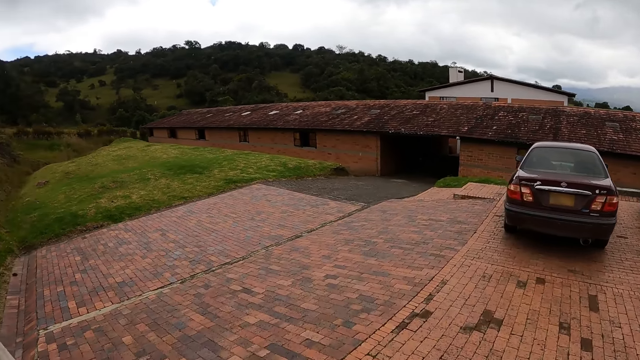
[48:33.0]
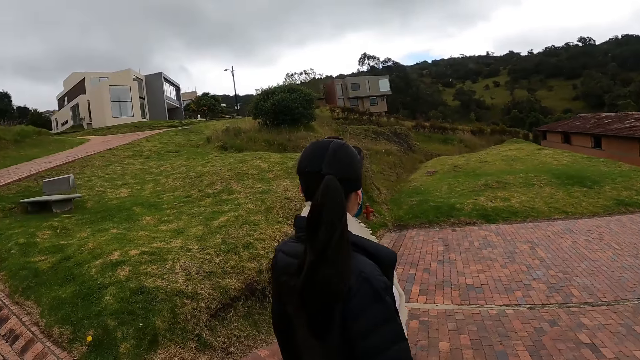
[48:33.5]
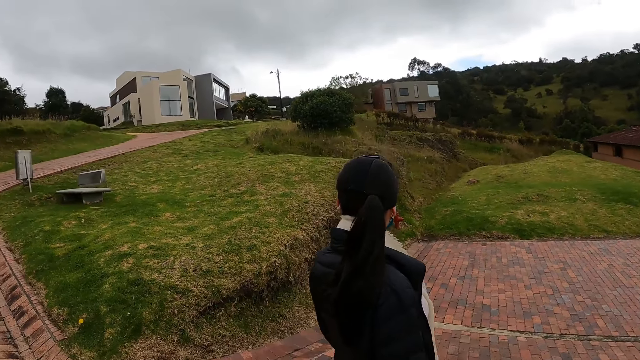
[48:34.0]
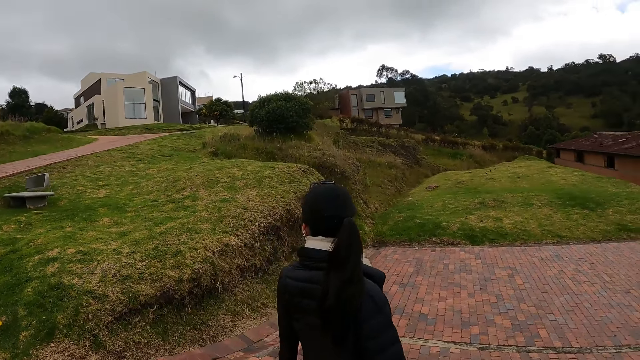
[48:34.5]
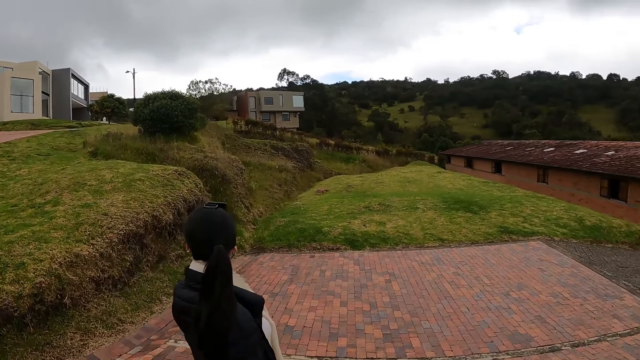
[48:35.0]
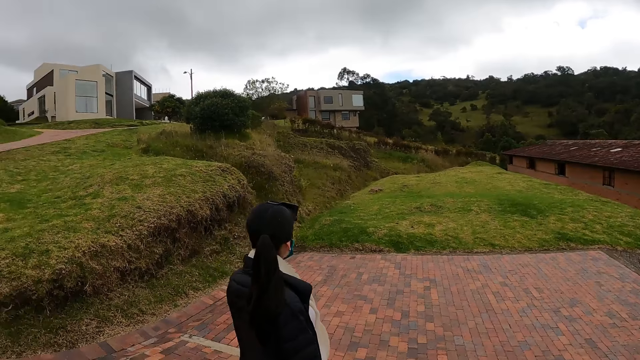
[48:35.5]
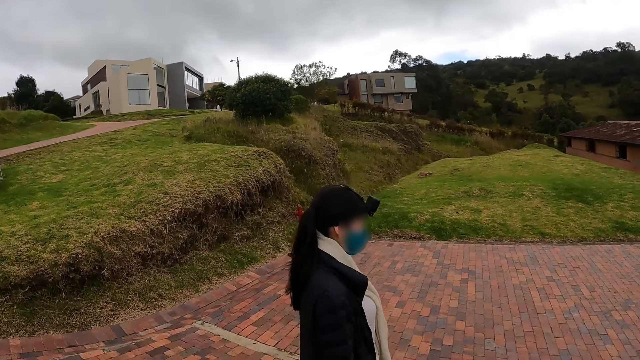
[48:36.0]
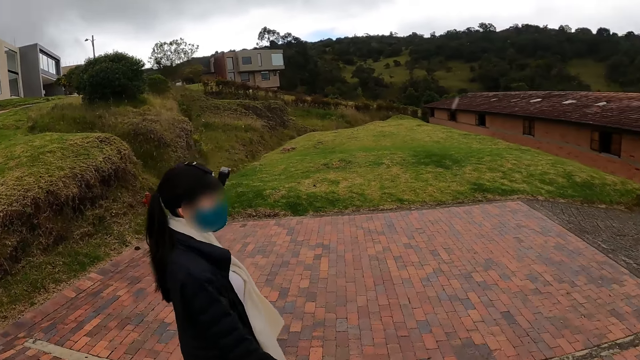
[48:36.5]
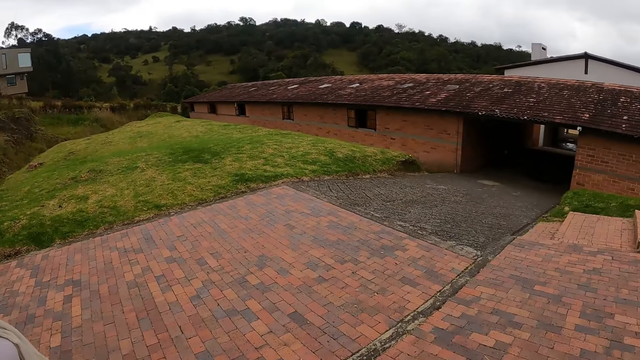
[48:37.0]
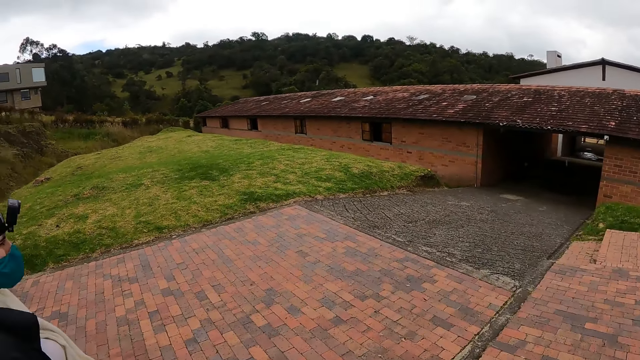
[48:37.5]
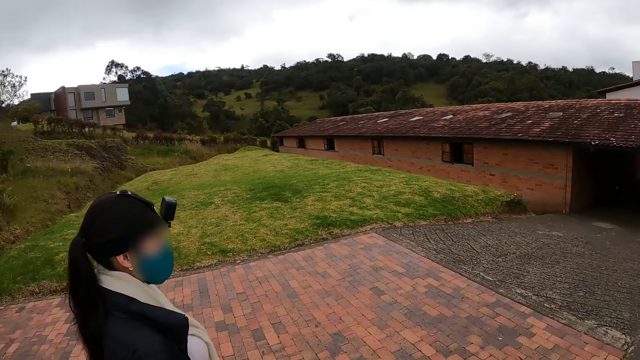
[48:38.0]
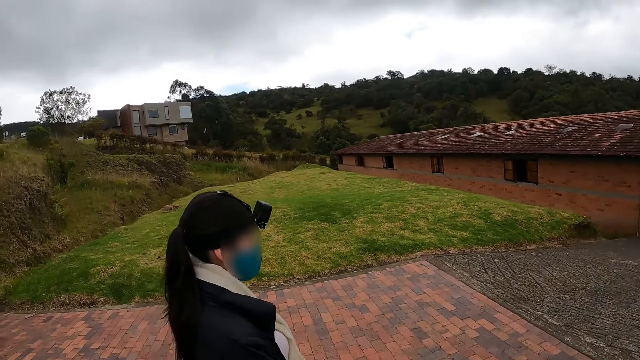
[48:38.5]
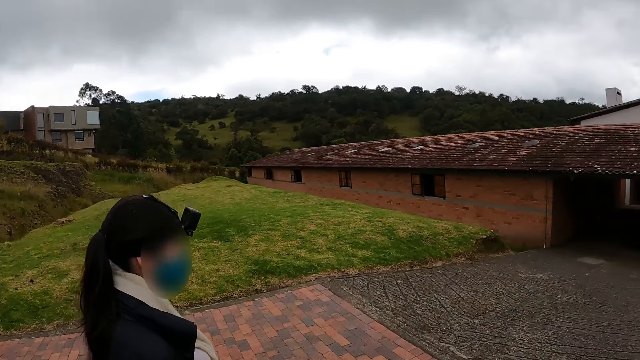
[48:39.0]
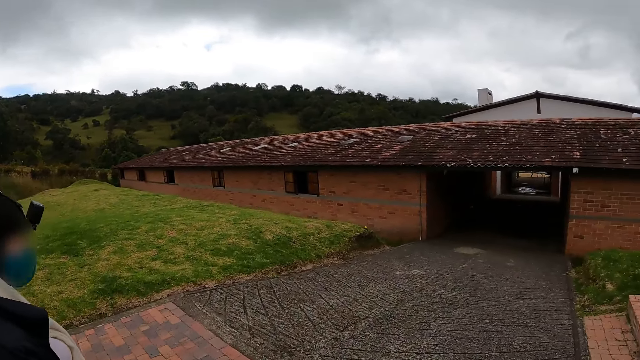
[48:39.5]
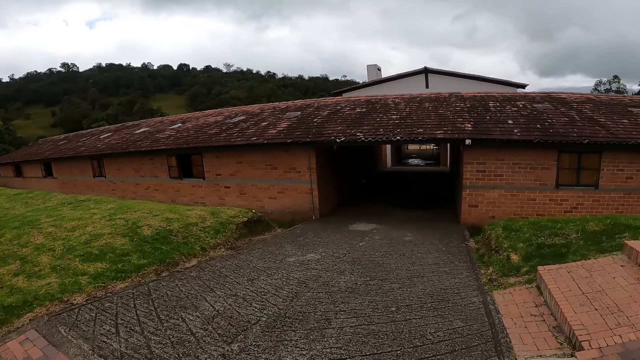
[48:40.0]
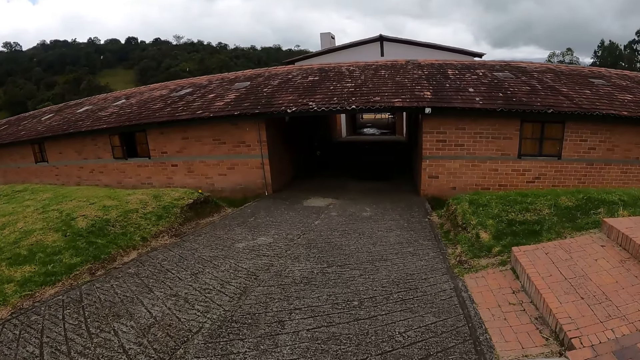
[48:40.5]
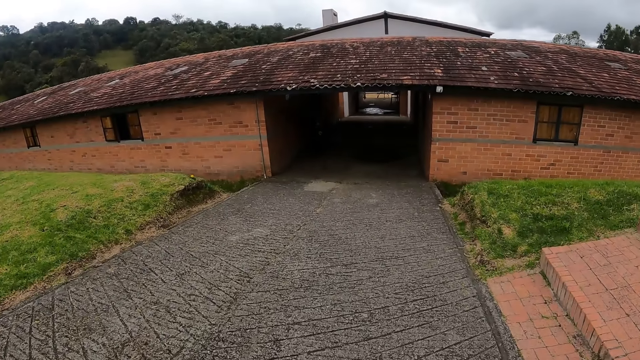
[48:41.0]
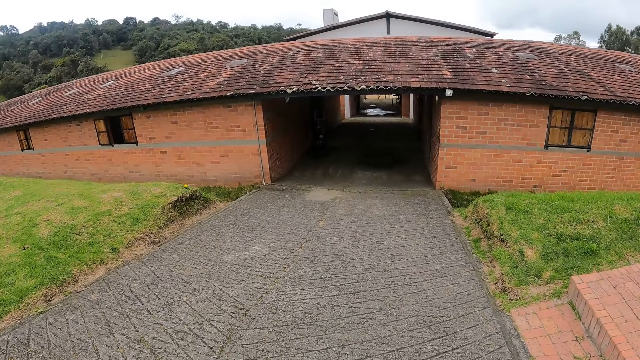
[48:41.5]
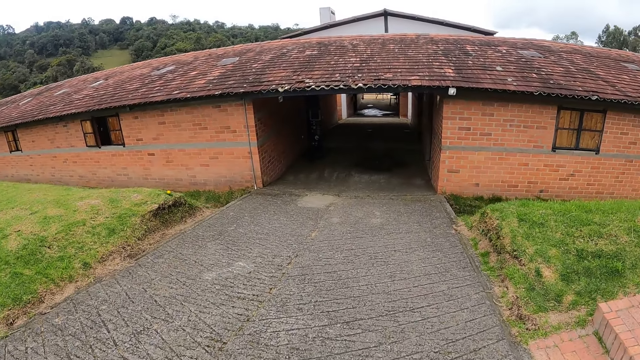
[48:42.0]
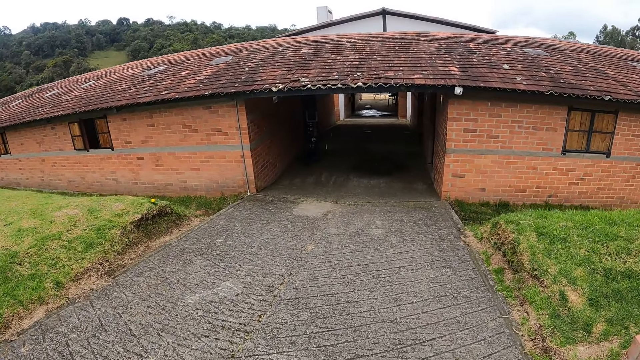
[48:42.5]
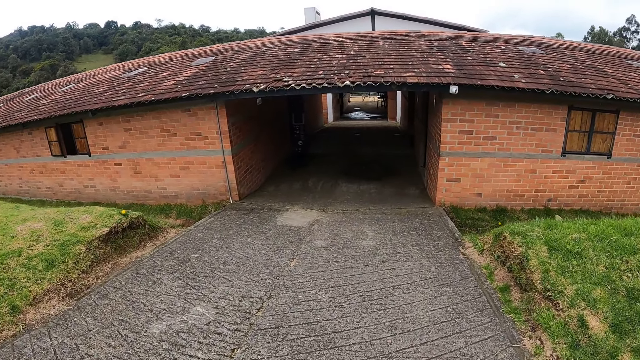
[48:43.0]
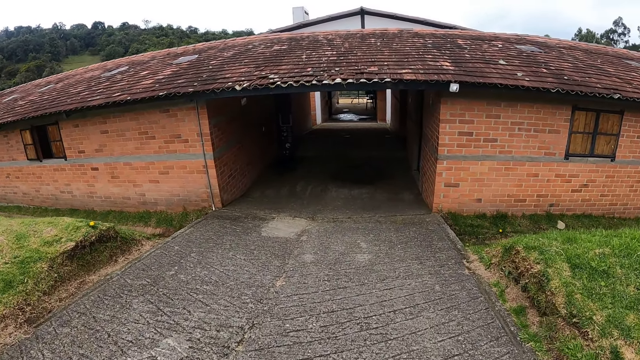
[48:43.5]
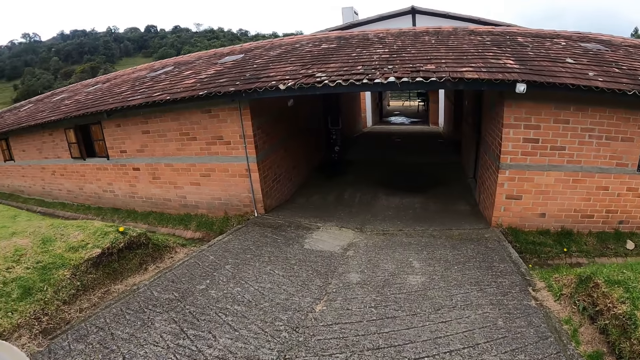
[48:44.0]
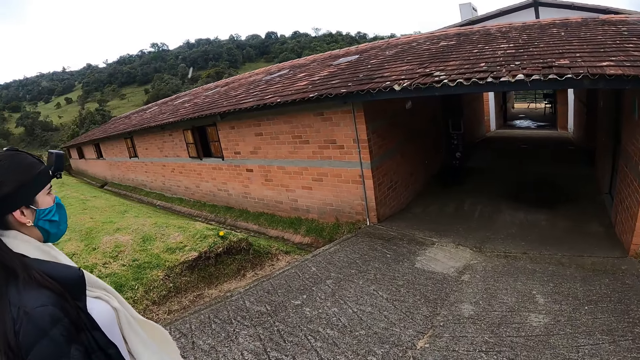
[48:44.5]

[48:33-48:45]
A person walks around with the camera wearer.

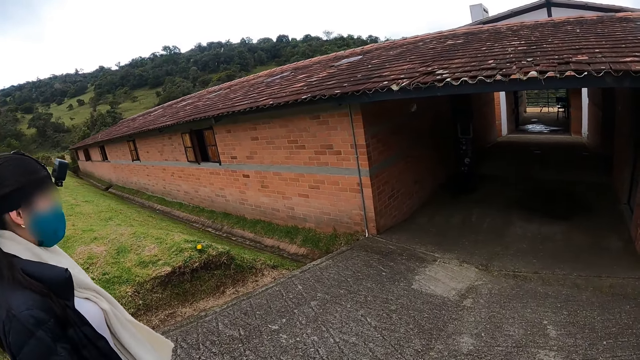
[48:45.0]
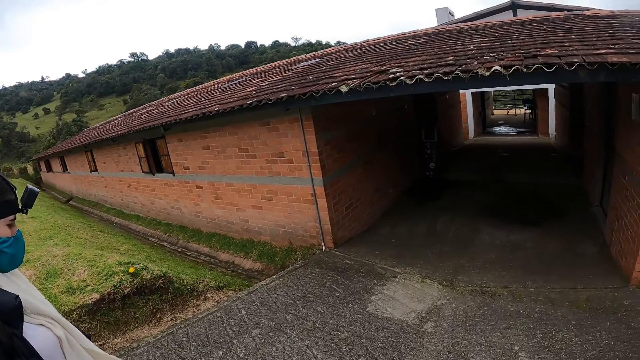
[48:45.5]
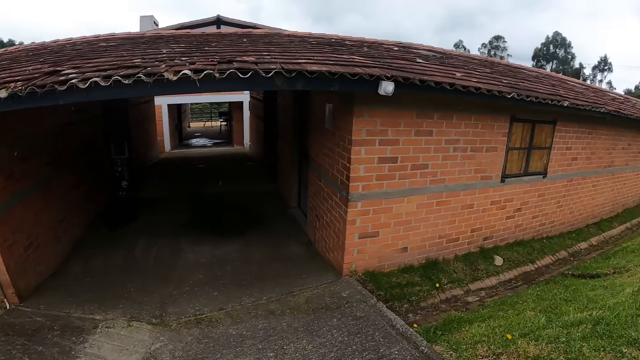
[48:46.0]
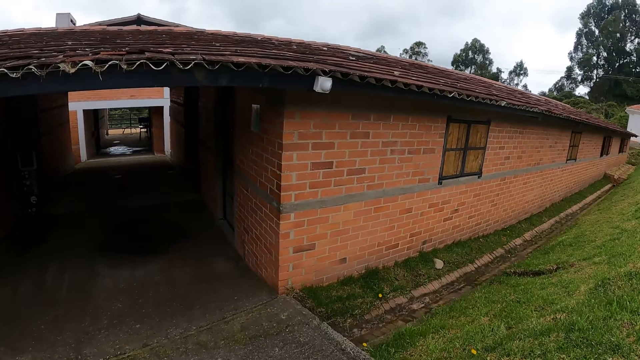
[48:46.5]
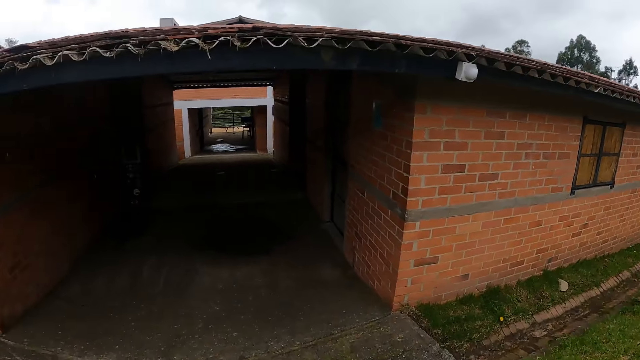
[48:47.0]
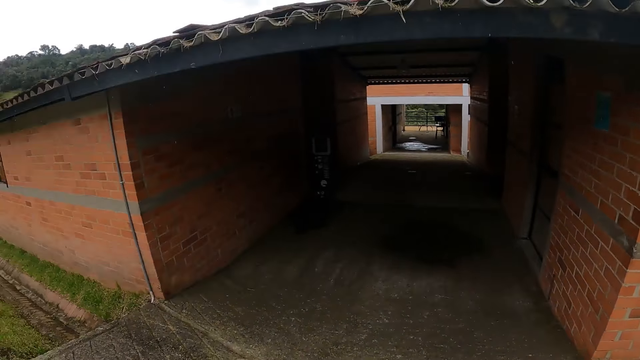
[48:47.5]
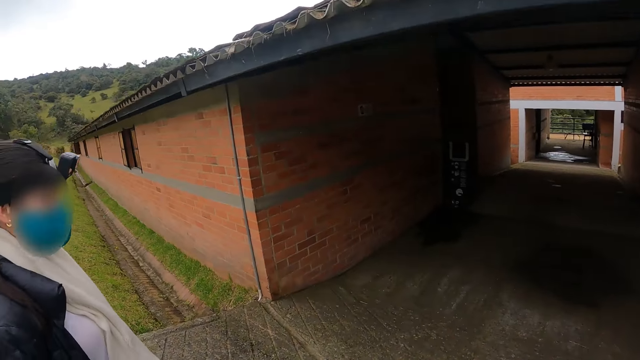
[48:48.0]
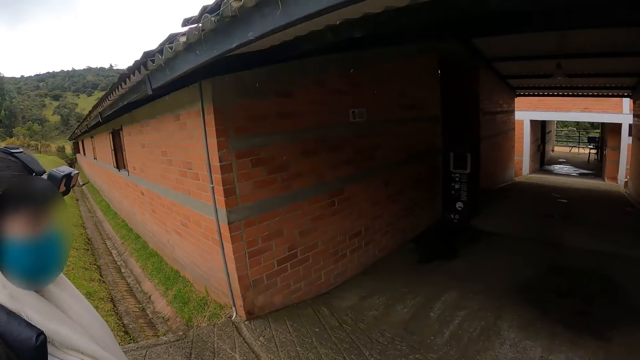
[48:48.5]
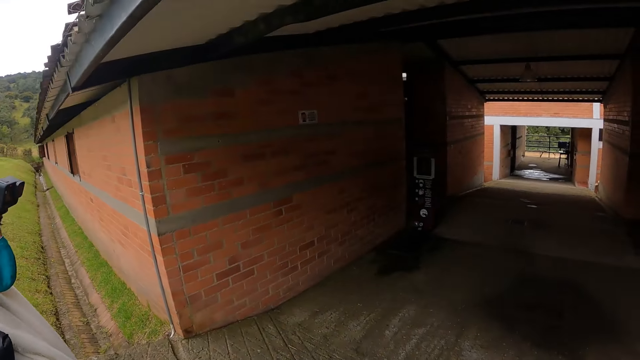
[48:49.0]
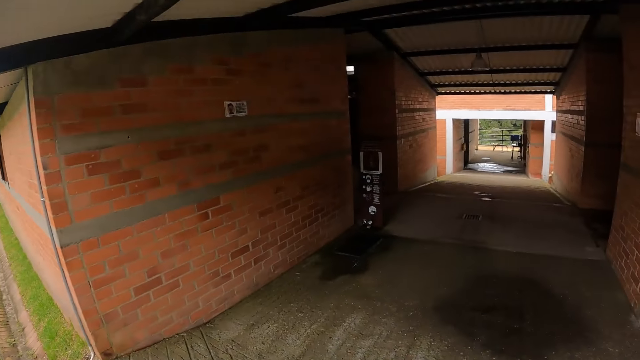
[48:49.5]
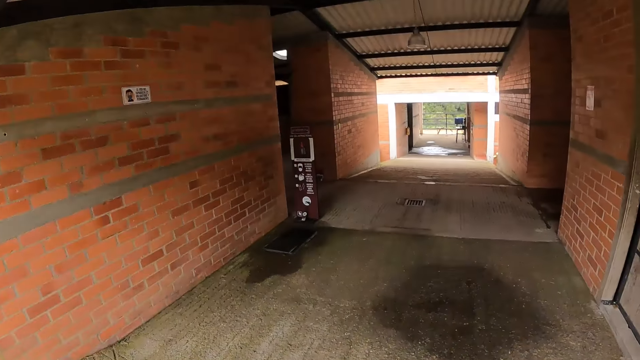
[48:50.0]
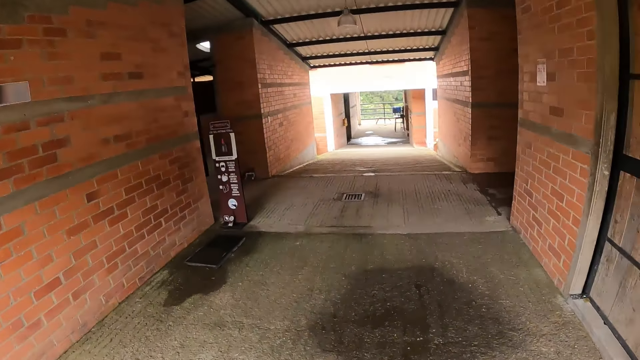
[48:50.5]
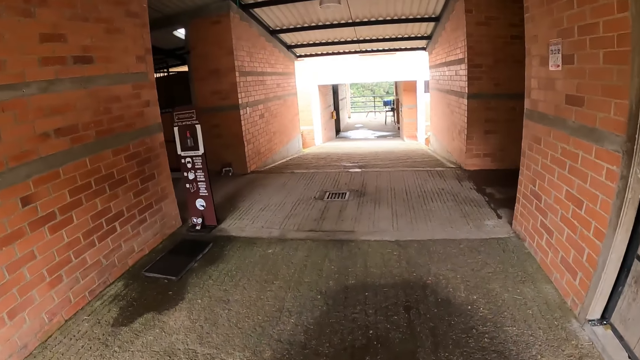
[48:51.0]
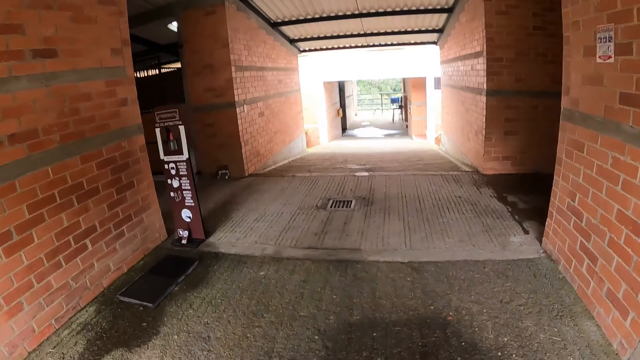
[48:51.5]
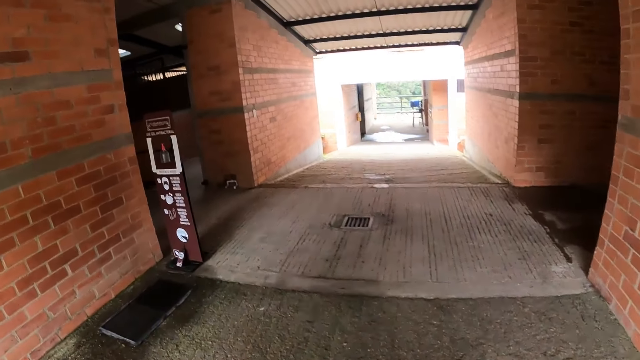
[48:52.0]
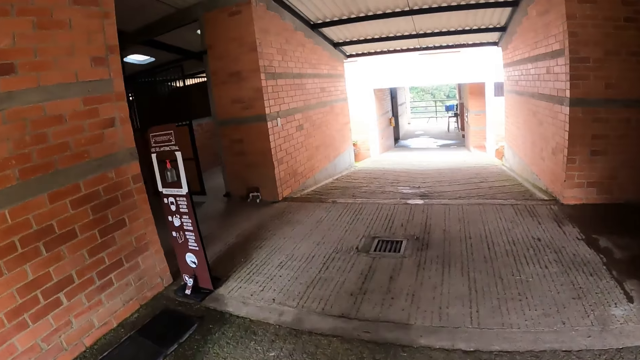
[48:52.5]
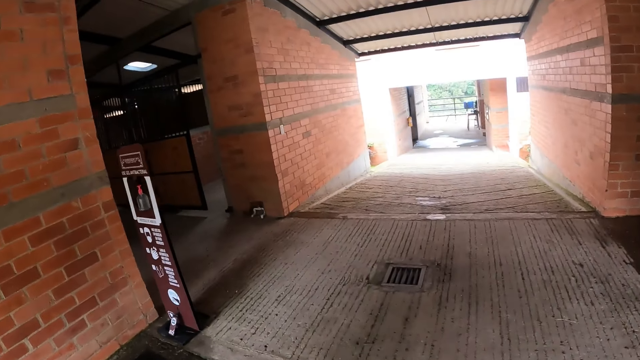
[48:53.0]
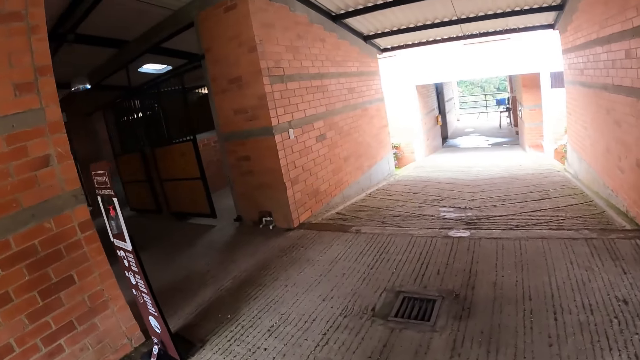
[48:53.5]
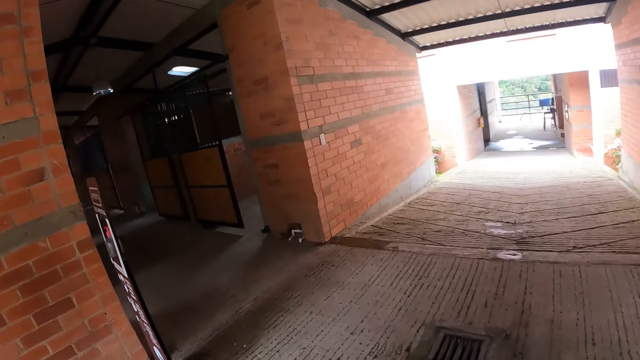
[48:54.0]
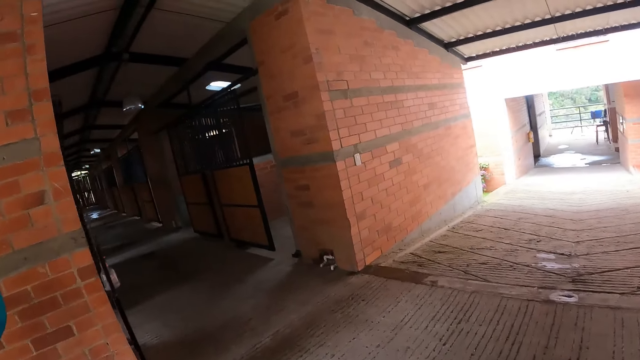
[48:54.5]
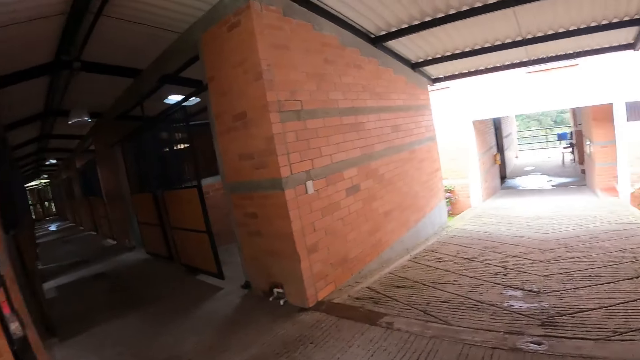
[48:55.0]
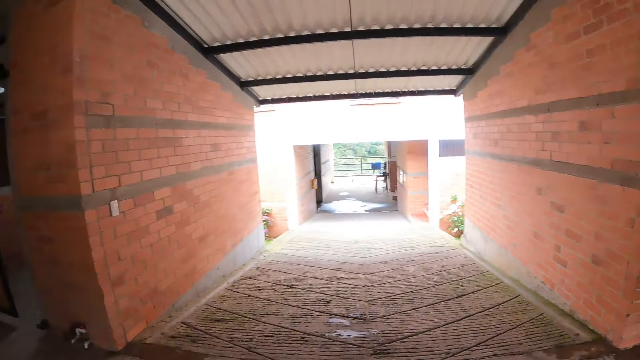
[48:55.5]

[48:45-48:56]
The camera wearer walks into a stable or building with the woman.
